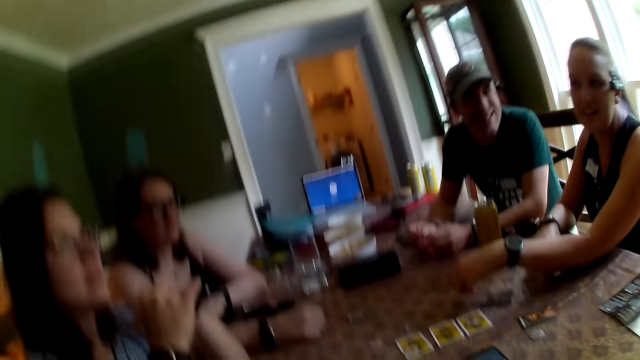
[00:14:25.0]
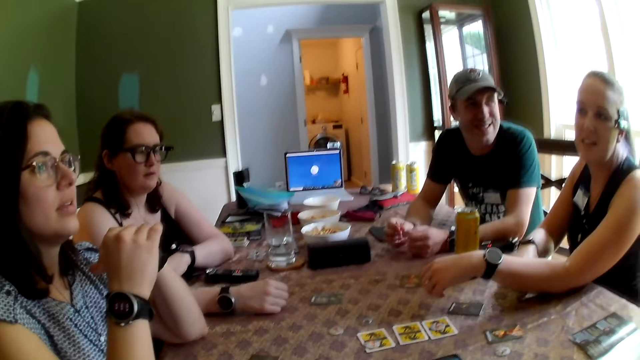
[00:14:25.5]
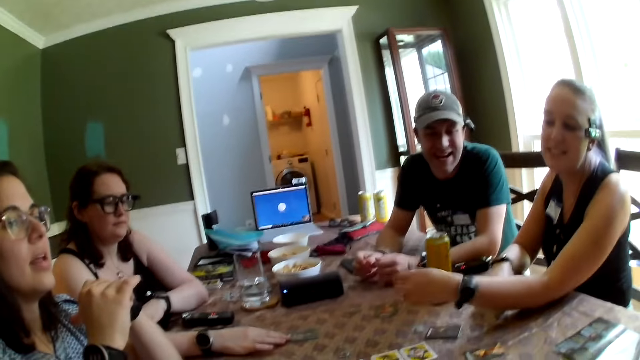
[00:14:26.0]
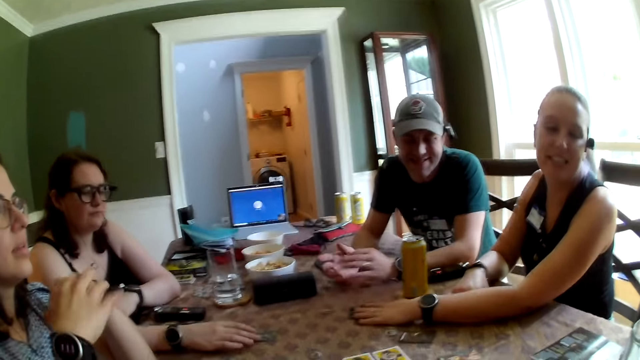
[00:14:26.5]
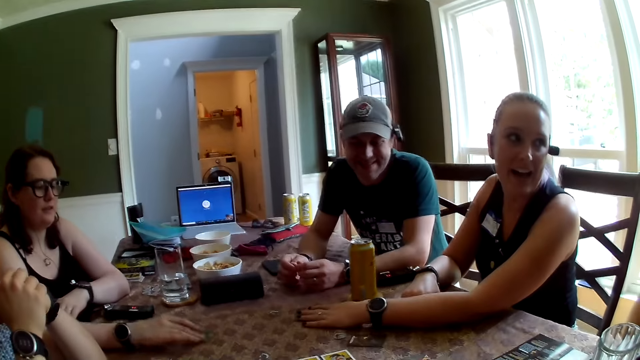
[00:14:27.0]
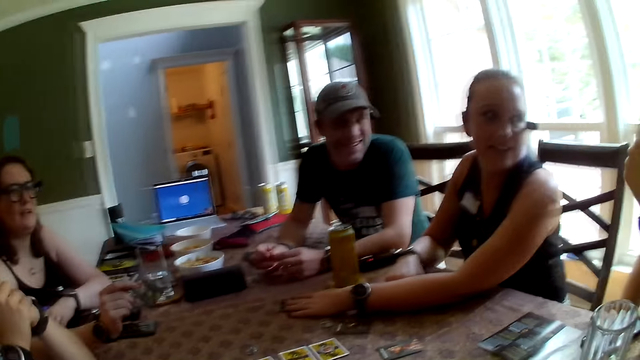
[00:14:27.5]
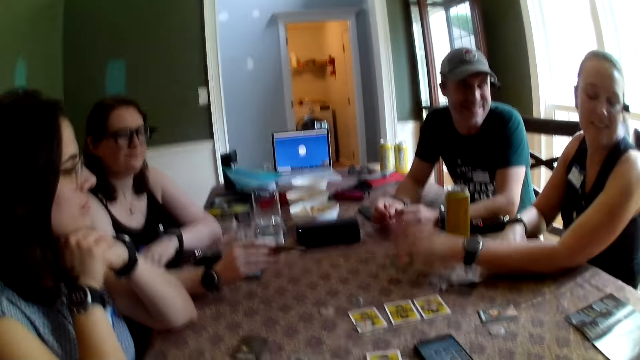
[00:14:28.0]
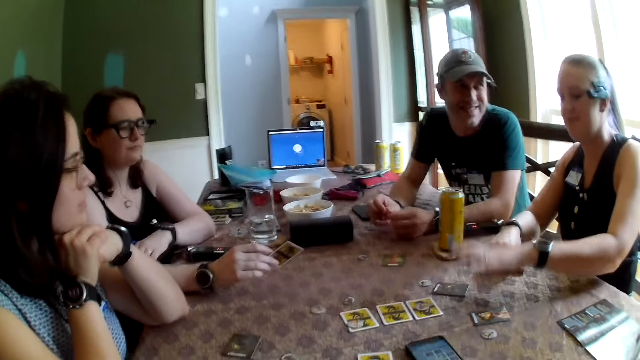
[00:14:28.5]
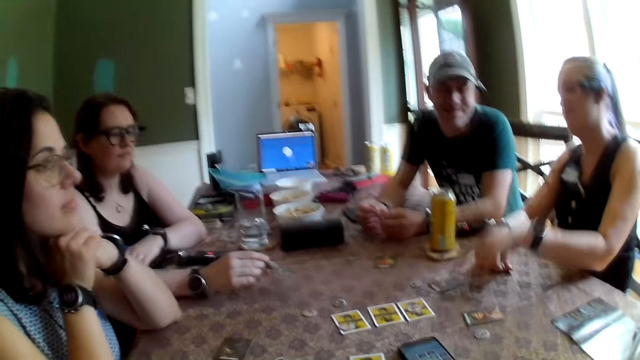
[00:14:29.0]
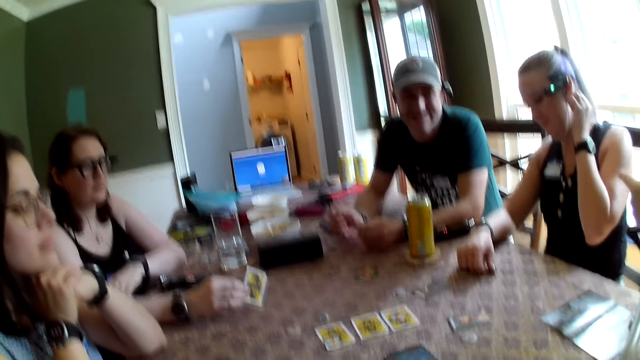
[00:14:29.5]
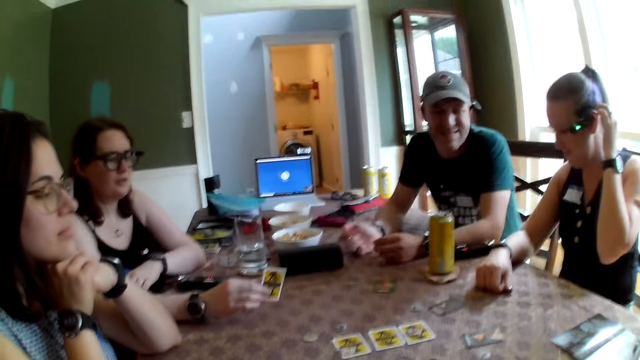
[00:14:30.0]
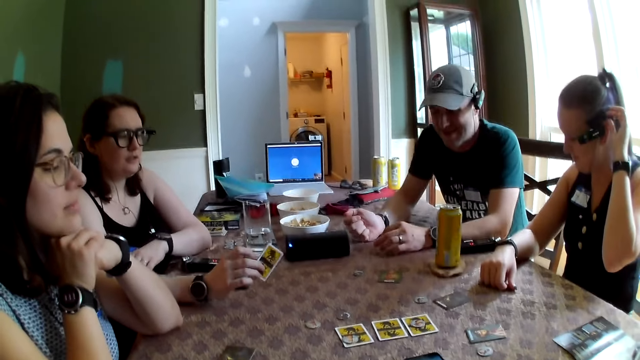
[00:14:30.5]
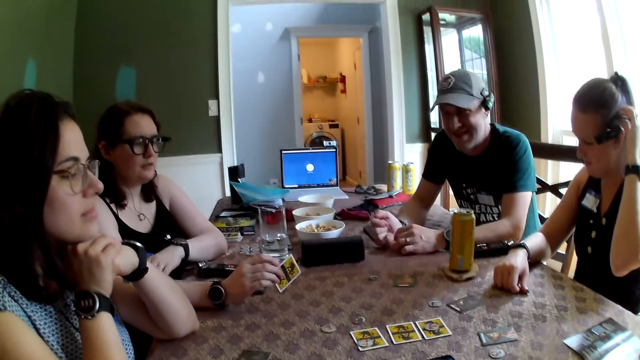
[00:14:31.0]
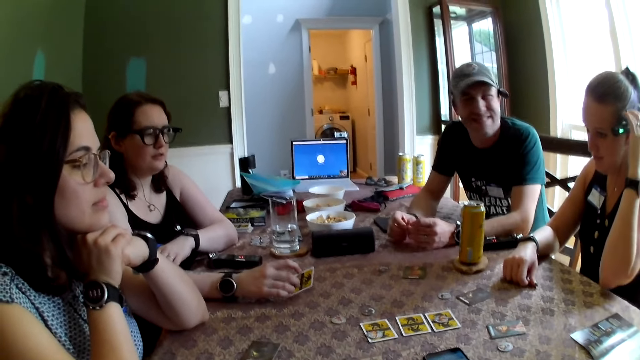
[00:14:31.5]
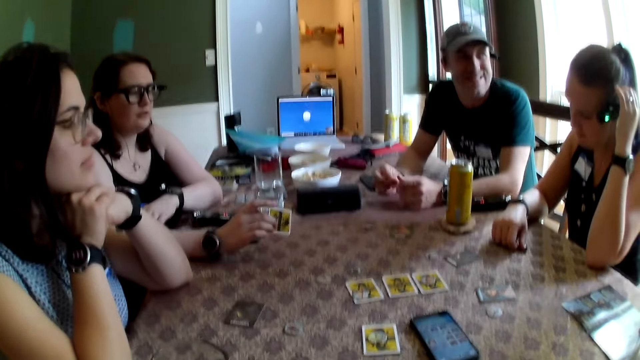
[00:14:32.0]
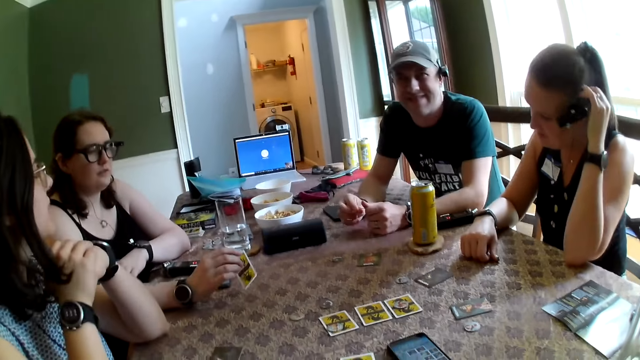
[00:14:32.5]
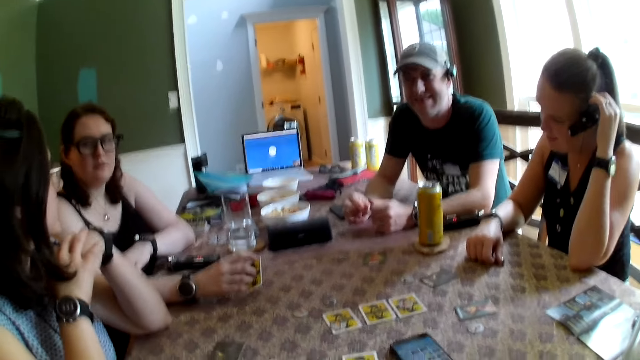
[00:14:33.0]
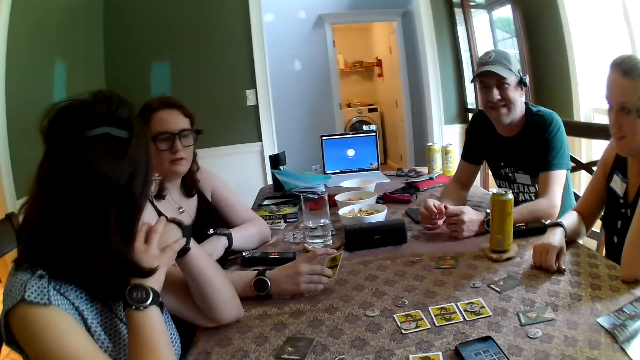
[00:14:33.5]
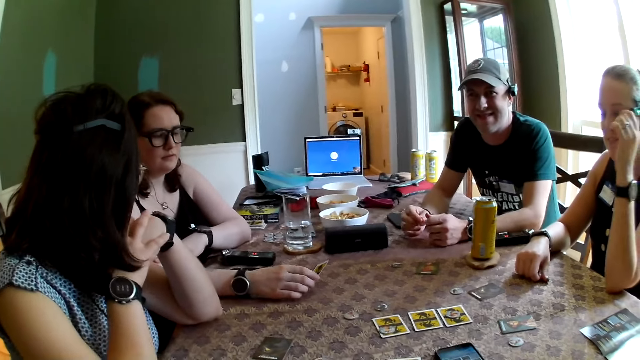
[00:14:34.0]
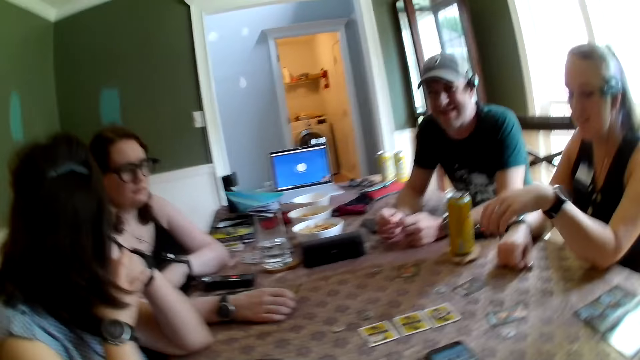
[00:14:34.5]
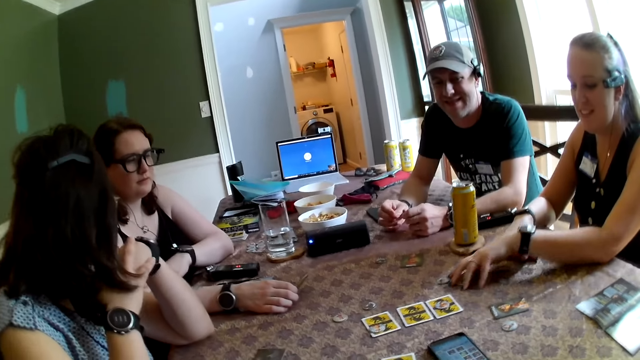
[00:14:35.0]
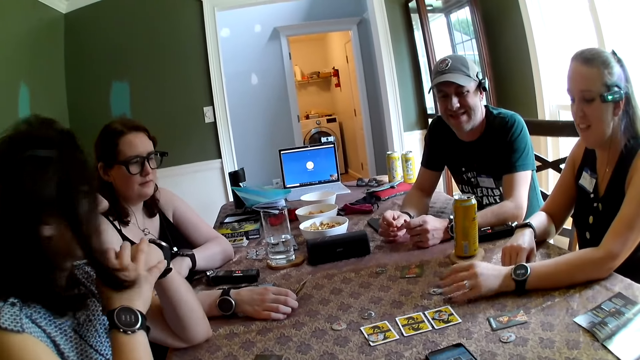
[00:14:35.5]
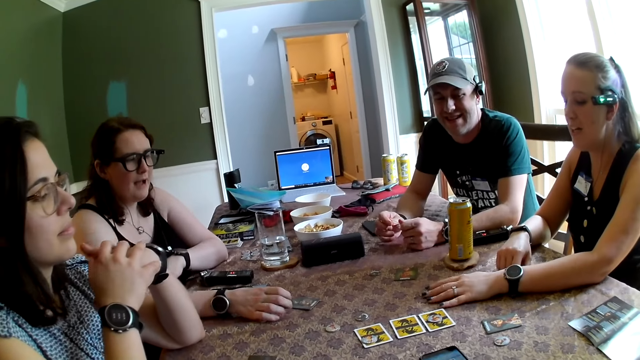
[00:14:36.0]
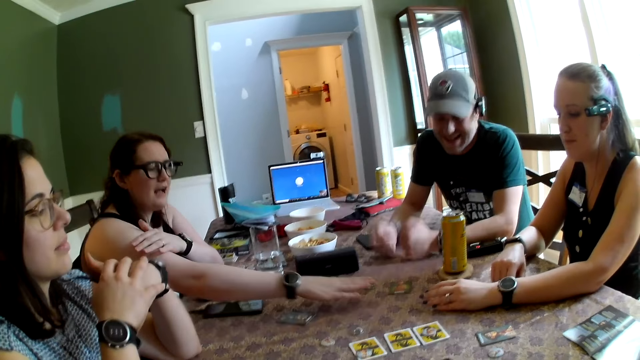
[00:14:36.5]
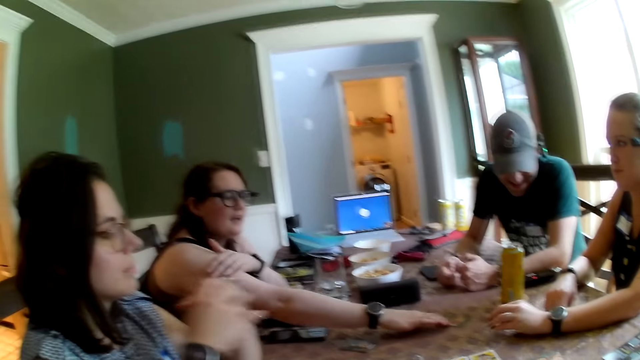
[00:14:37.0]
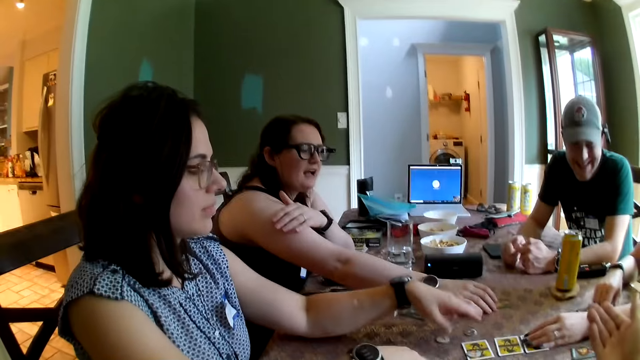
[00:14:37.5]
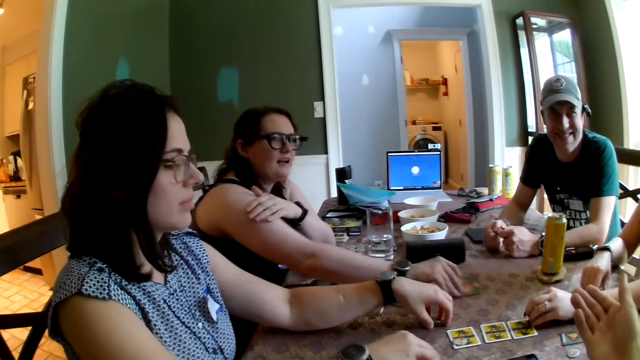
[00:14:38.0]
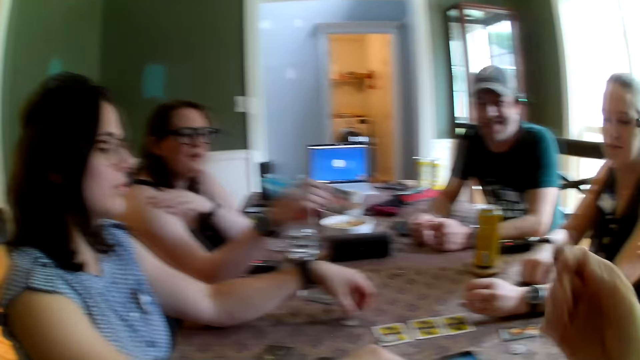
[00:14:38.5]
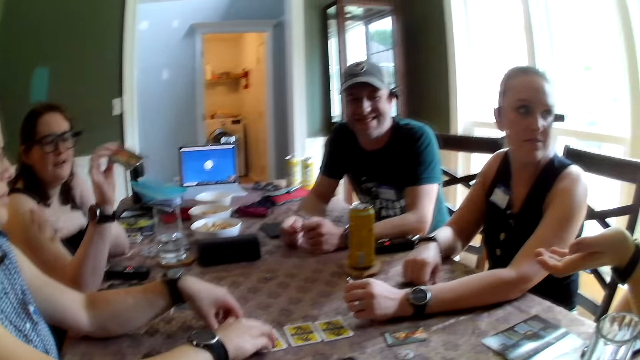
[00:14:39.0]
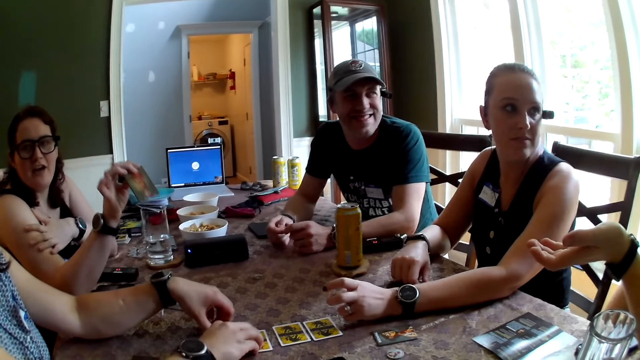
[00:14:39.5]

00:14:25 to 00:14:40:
A woman picks the card from the table with her right hand. Another woman touches a card on the table with her left hand. The second woman touches the card on the table with her left hand. The second woman touches a device on her head with her left hand. A third woman converses with a man. The second woman touches the chip on the table with her left hand. The first woman drops the card in her right hand on the table, and picks up a card on the table with her right hand. The third woman touches the chip on the table with her hands. A girl collects round cards on the table. The second woman touches the card on the table with her left hand.

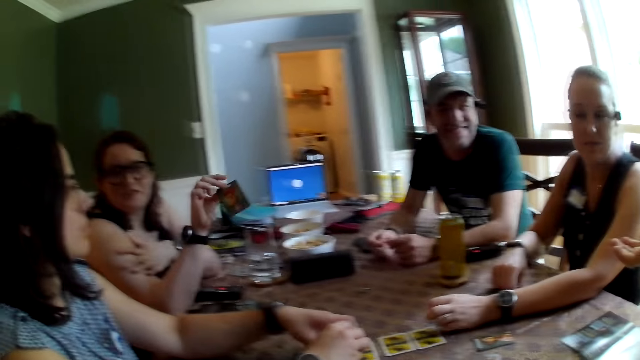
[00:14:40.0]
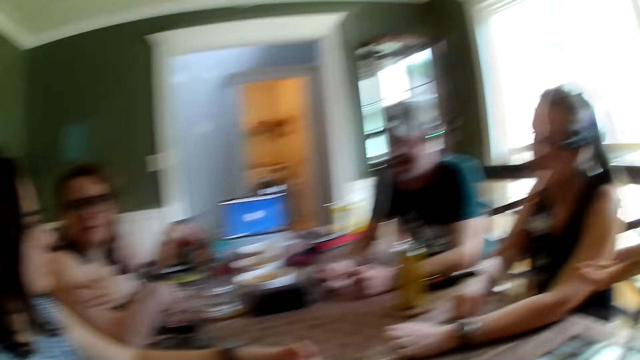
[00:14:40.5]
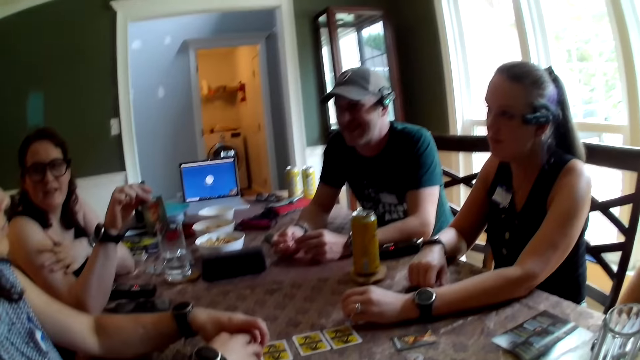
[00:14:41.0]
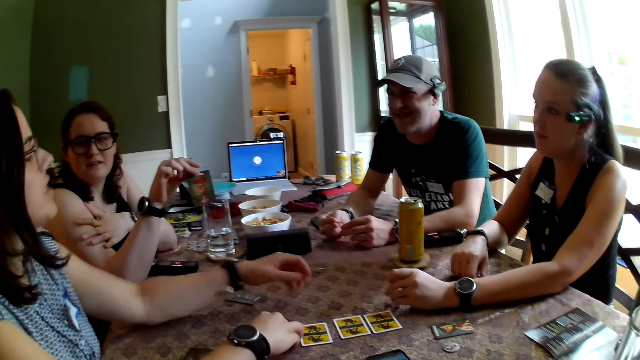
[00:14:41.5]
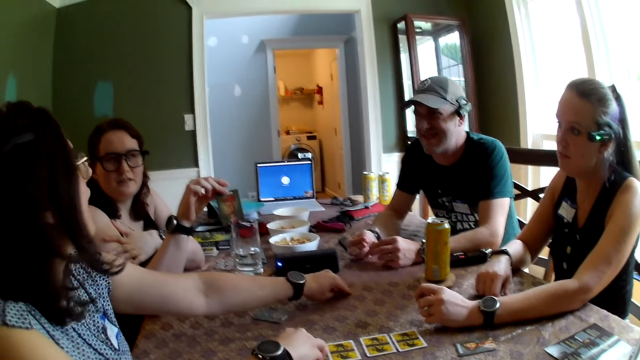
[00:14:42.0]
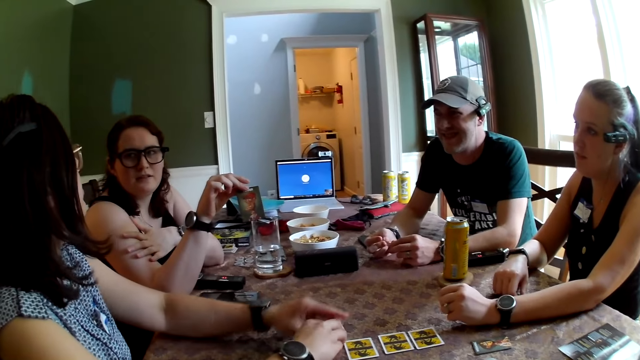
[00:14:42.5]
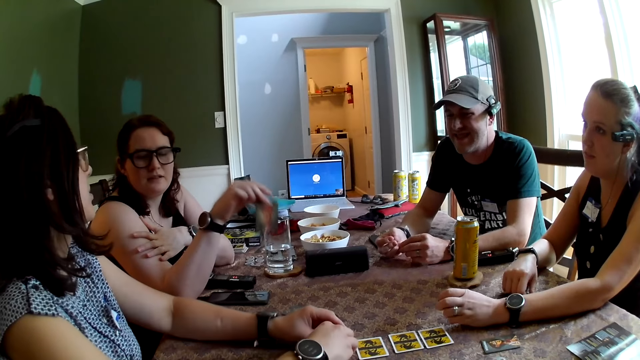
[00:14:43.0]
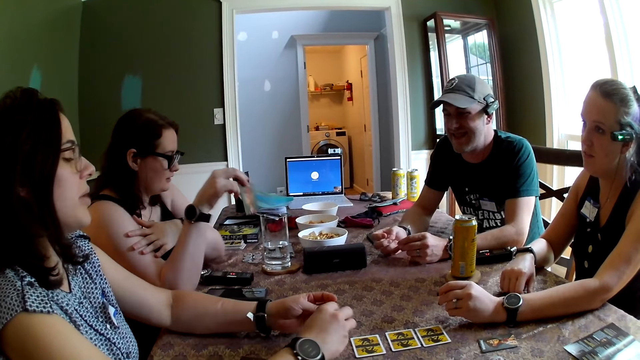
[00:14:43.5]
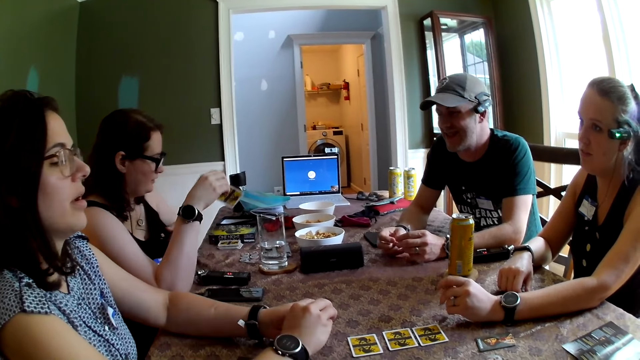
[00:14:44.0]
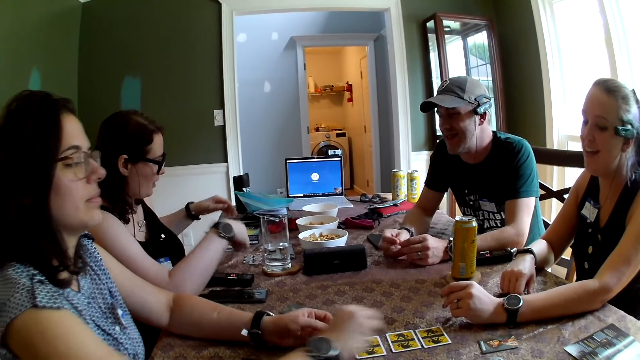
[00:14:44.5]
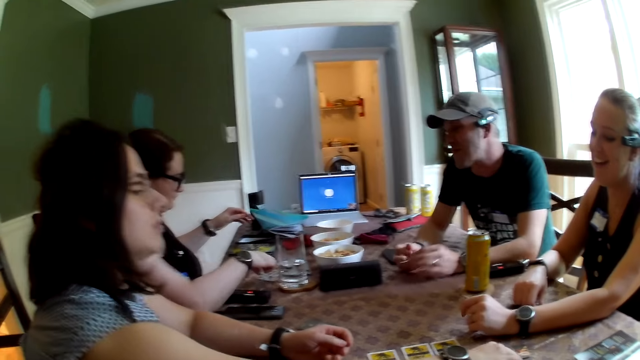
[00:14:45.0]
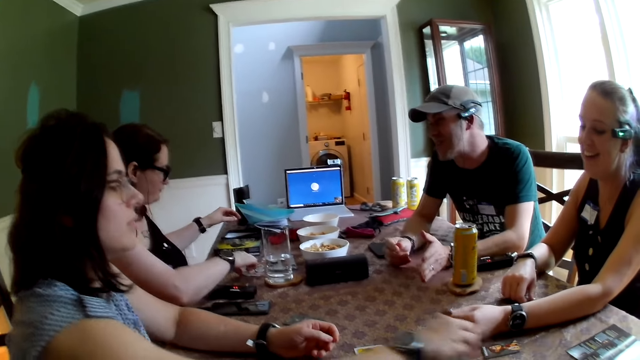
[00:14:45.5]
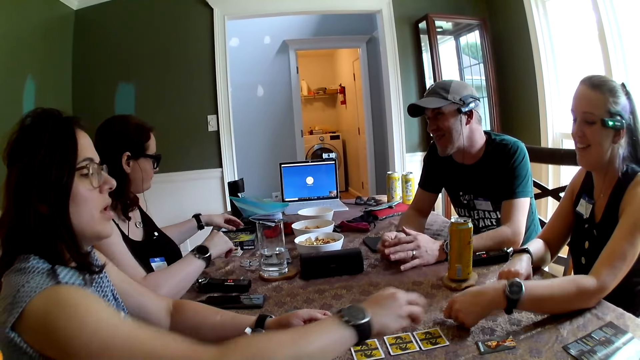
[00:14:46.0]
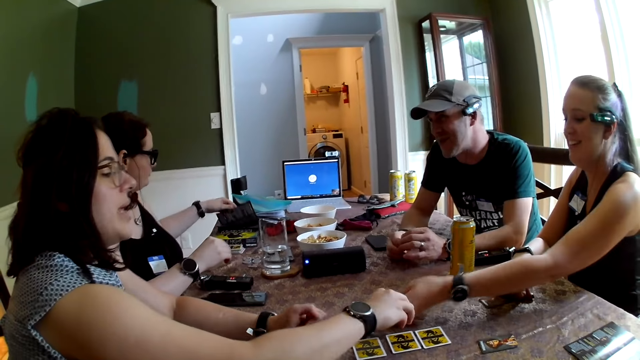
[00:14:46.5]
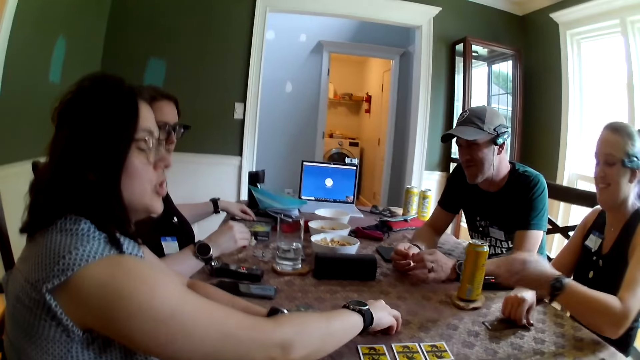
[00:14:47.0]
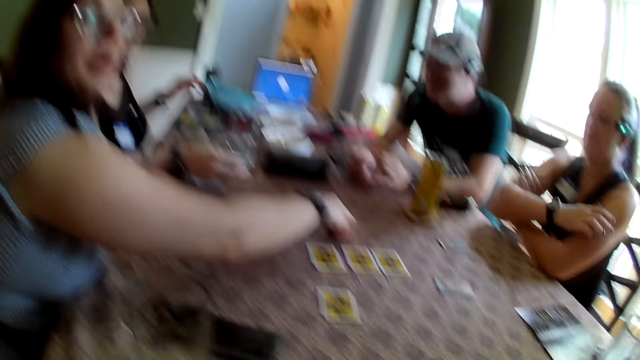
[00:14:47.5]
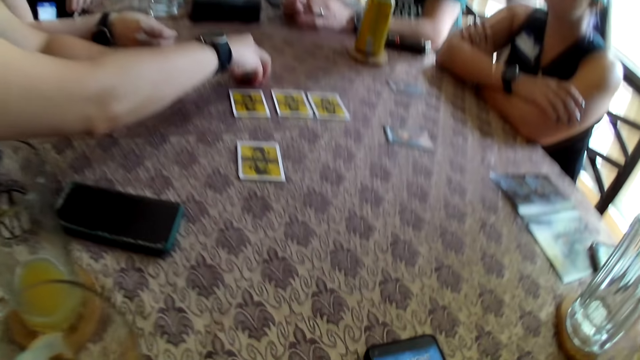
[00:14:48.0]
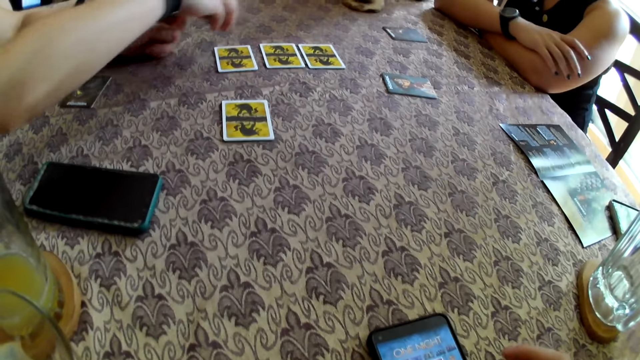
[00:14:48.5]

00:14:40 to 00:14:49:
The third woman converses with the group of people, and picks the chip on the table with her left hand. The first woman drops the card in her right hand on the table. The camera wearer talks to the girl. The third woman drops the chip in her right hand on the table. The first woman opens a book on the table with her left hand. The second woman passes the chip in her left hand on the table to the third woman. The third woman picks up the chip with her right hand.
